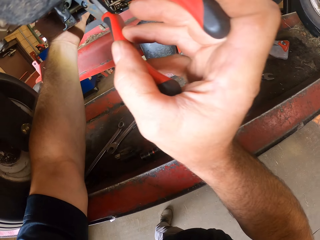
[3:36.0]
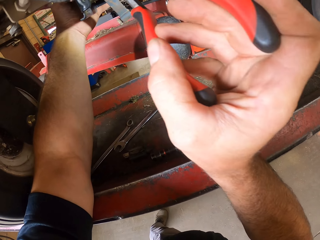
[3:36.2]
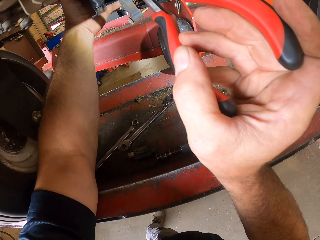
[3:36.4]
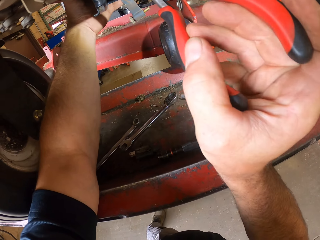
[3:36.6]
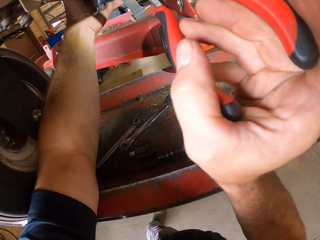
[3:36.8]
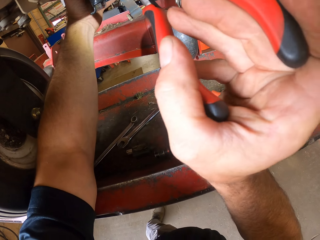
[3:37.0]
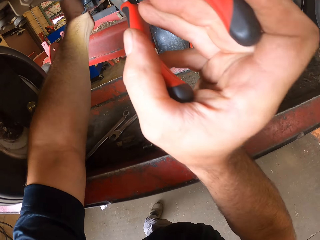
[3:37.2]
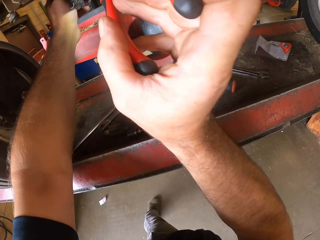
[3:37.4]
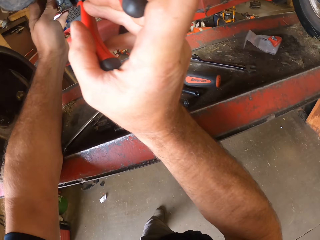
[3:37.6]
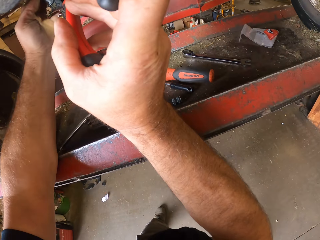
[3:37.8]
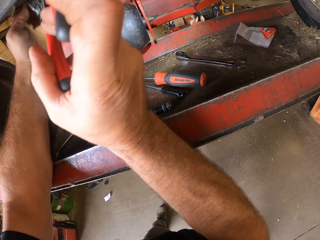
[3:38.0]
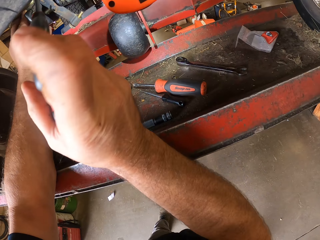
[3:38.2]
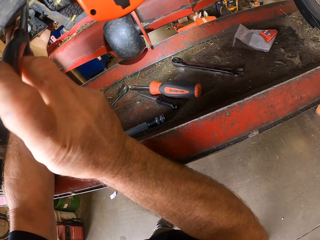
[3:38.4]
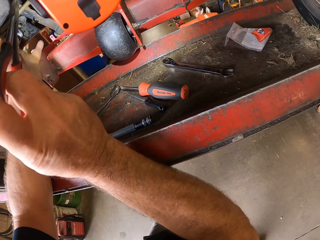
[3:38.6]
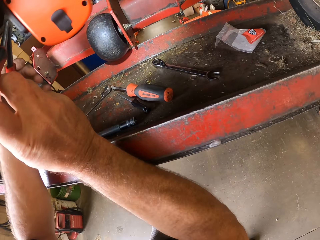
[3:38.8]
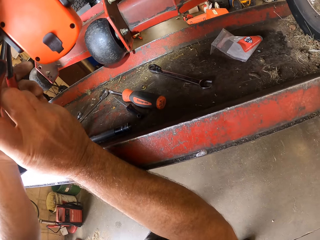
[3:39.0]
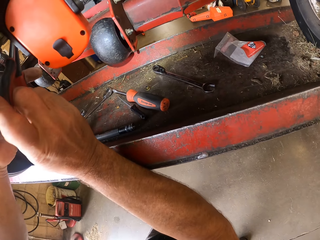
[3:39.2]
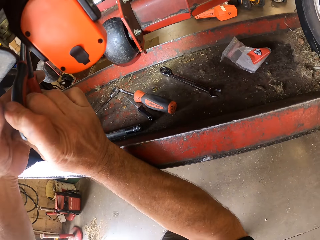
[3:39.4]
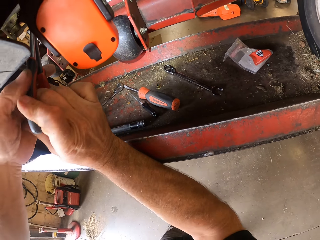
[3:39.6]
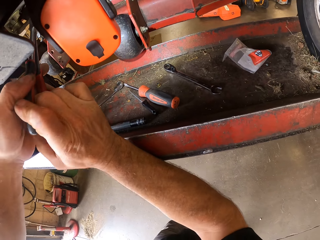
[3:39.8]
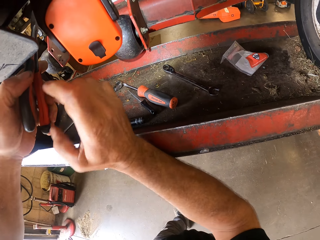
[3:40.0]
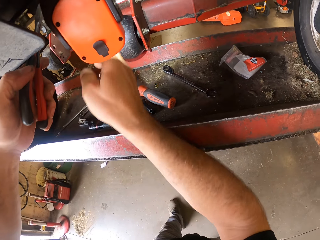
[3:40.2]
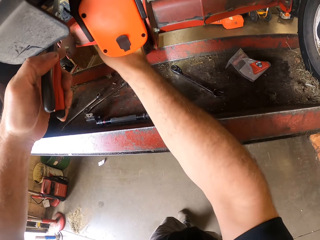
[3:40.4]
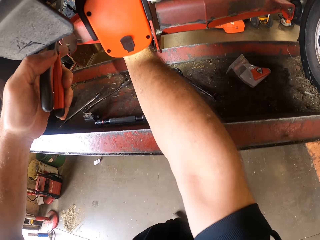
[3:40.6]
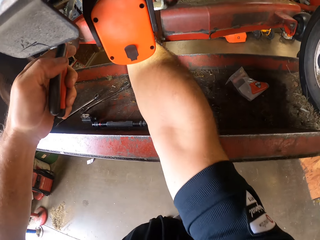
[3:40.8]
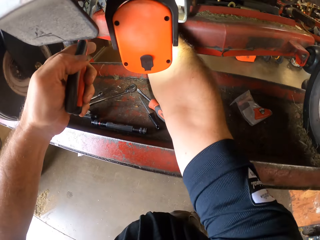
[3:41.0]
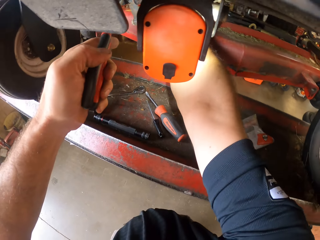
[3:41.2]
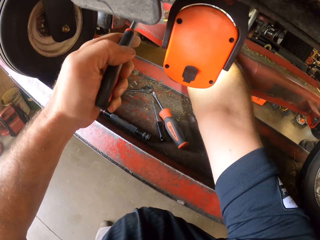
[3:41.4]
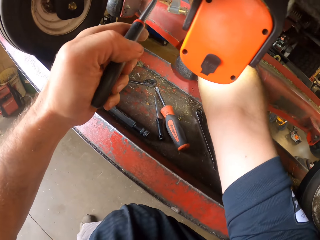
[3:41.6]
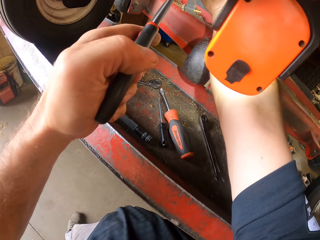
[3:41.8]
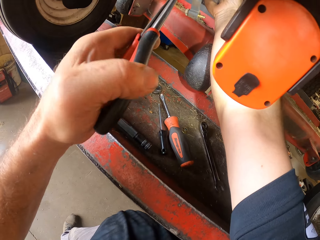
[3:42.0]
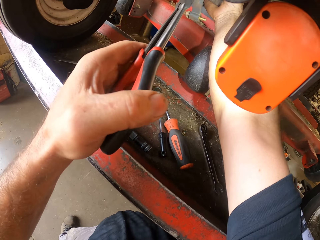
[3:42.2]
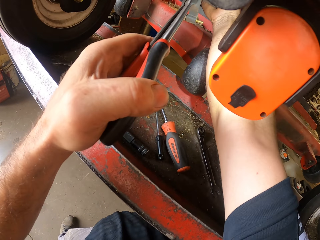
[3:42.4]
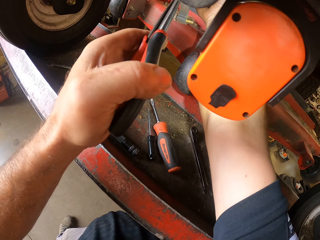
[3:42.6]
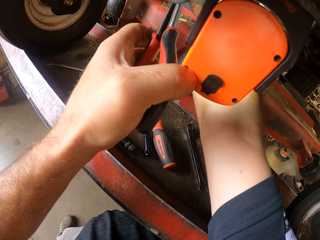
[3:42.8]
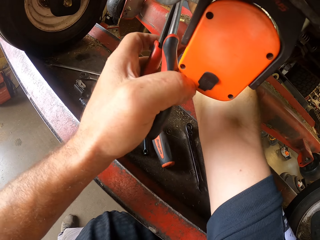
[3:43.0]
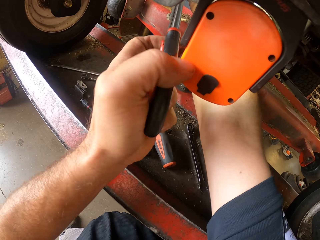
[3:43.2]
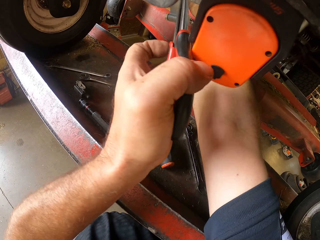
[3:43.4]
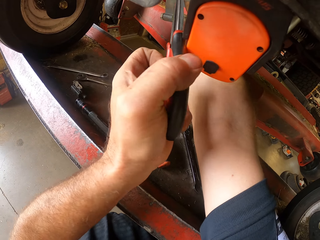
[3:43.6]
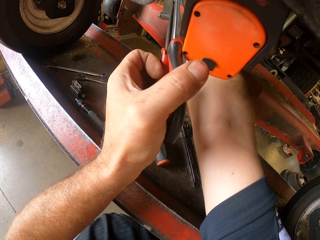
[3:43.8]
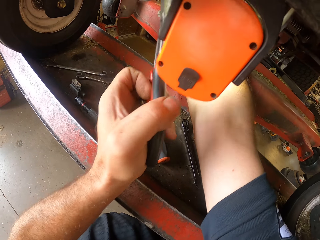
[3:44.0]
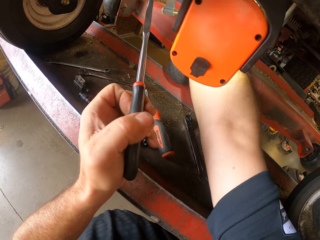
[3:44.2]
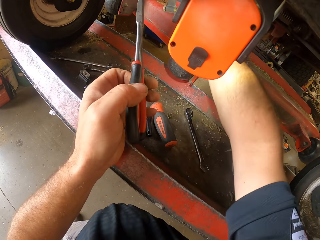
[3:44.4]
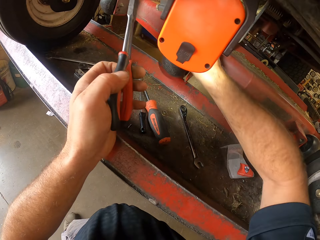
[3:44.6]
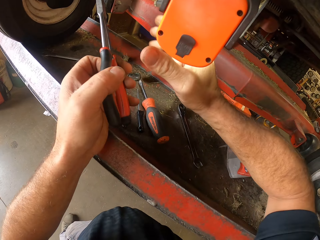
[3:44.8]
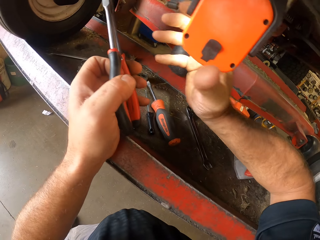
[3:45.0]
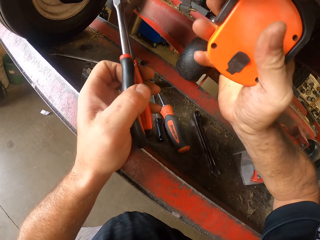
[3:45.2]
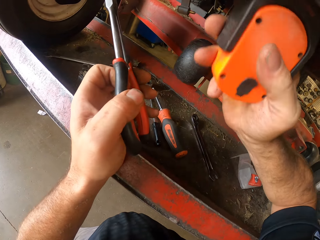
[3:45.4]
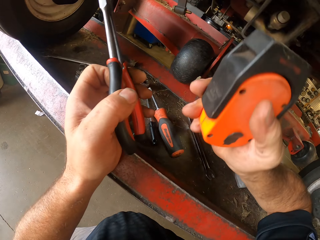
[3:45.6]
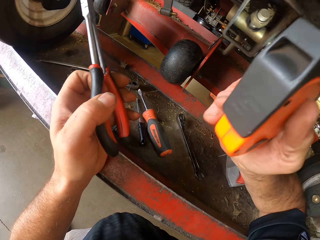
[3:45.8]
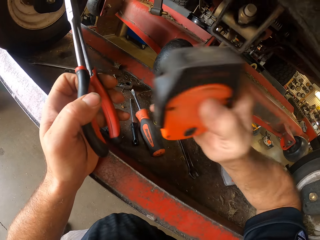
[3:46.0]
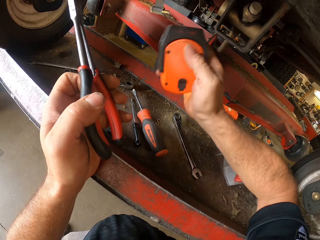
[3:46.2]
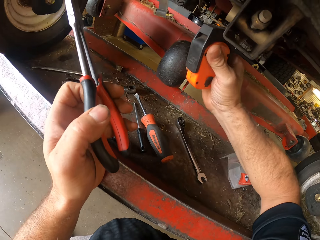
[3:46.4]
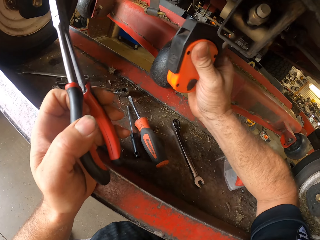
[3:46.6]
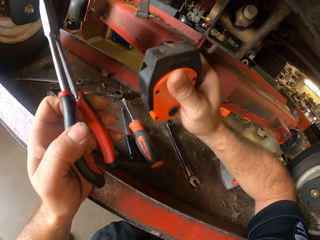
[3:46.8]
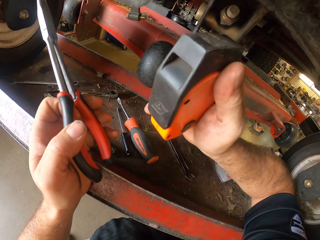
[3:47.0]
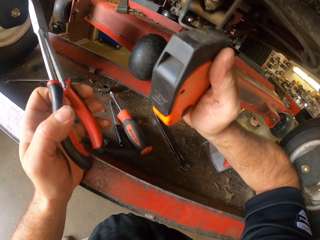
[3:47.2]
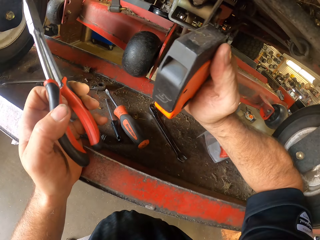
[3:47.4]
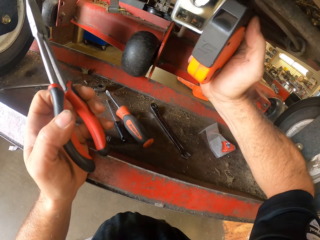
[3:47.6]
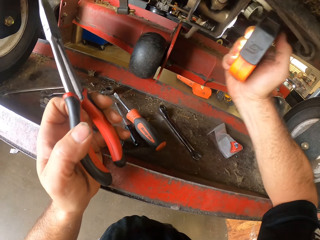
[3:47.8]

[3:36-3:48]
The camera wearer removes the torchlight from the machine with his right hand. He plugs out the power transmission.

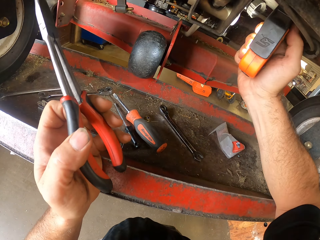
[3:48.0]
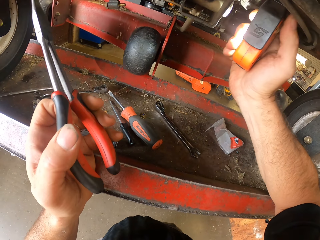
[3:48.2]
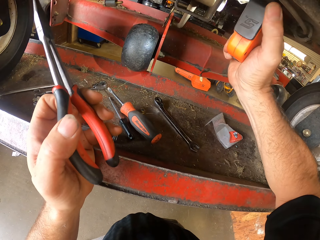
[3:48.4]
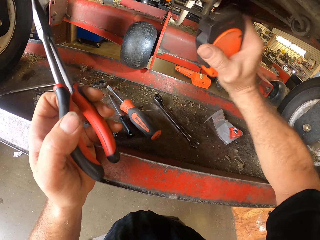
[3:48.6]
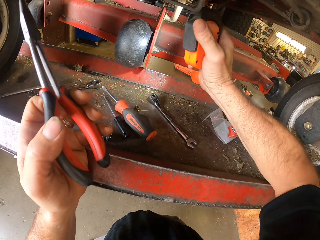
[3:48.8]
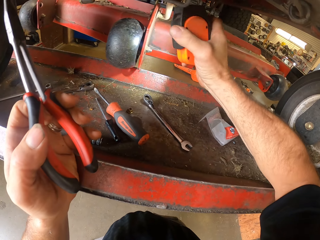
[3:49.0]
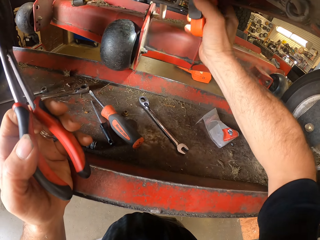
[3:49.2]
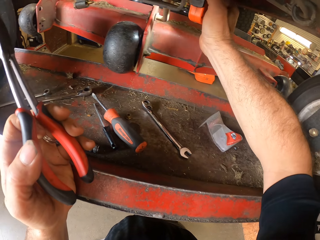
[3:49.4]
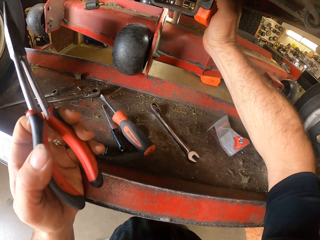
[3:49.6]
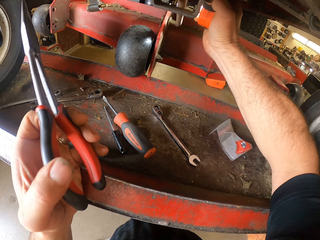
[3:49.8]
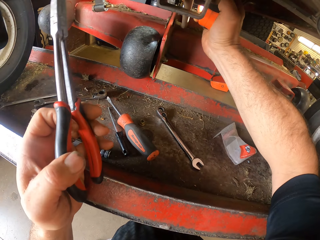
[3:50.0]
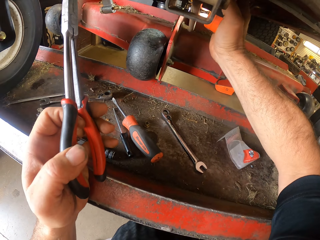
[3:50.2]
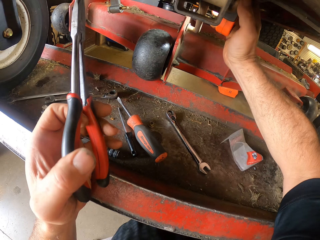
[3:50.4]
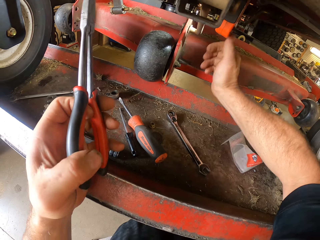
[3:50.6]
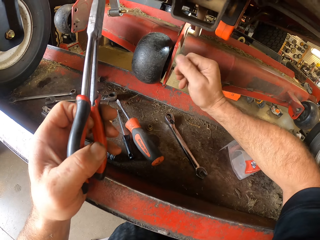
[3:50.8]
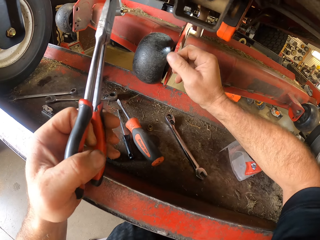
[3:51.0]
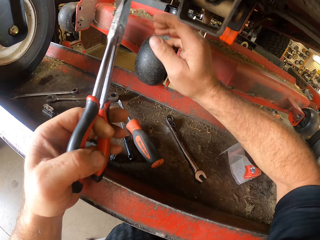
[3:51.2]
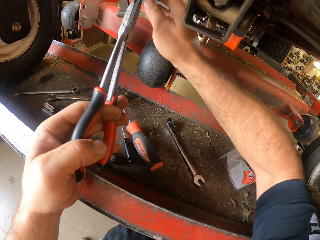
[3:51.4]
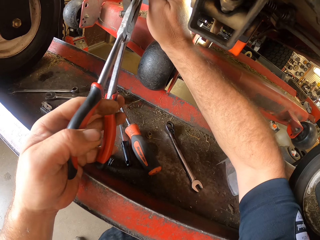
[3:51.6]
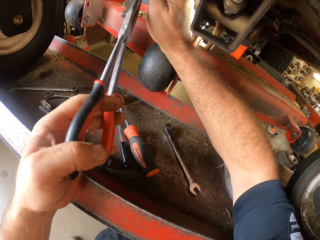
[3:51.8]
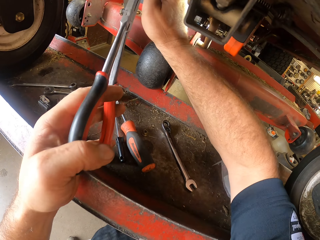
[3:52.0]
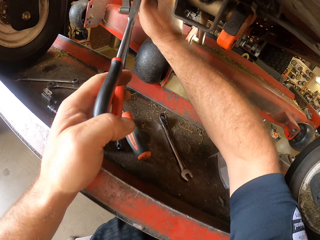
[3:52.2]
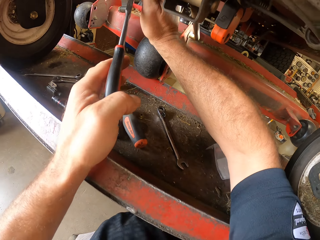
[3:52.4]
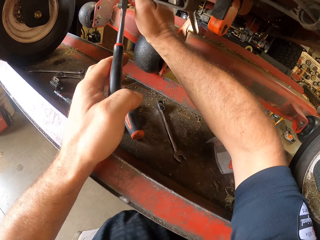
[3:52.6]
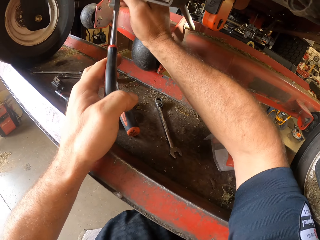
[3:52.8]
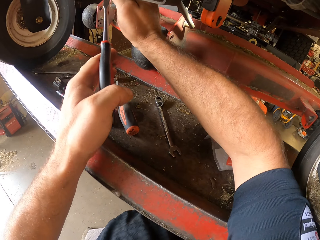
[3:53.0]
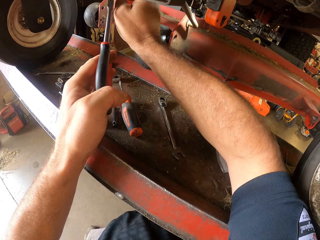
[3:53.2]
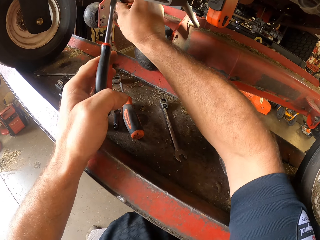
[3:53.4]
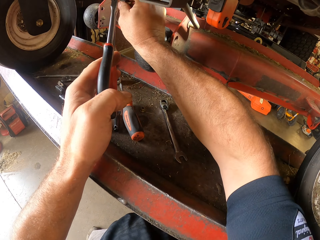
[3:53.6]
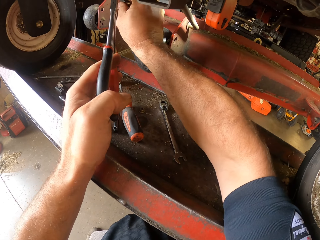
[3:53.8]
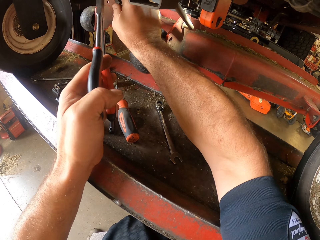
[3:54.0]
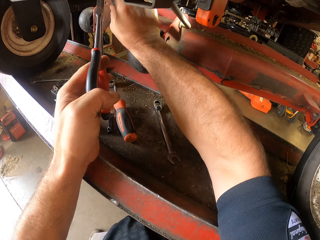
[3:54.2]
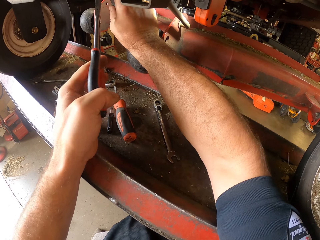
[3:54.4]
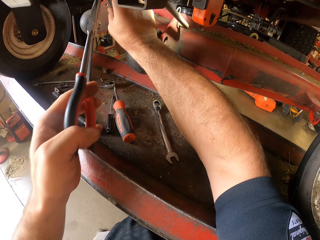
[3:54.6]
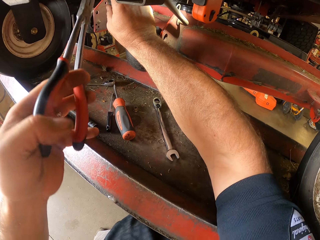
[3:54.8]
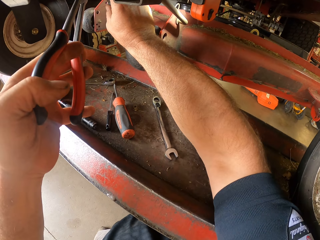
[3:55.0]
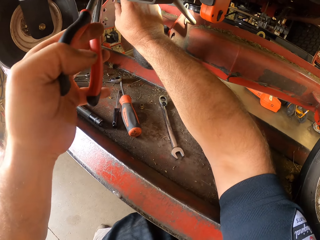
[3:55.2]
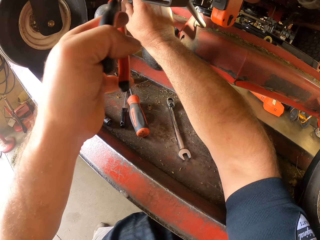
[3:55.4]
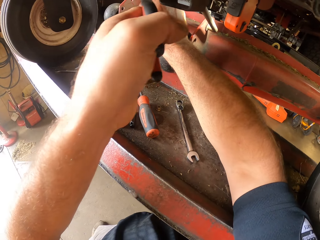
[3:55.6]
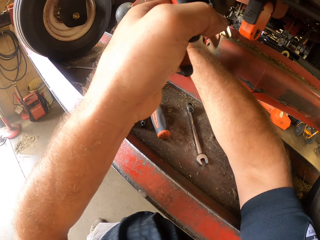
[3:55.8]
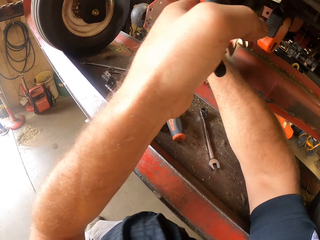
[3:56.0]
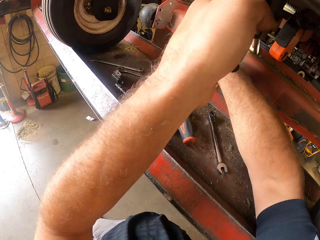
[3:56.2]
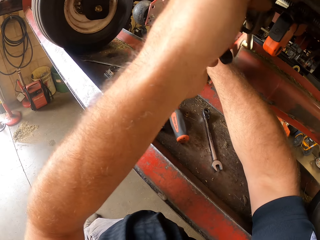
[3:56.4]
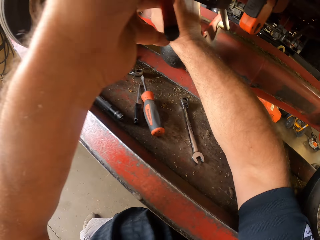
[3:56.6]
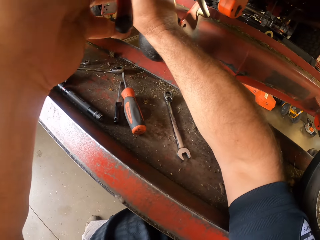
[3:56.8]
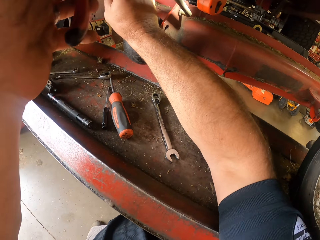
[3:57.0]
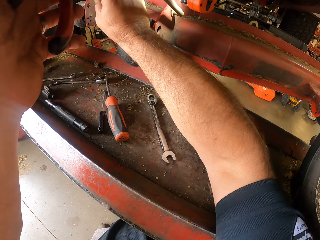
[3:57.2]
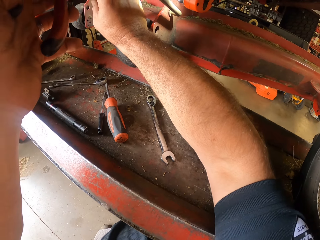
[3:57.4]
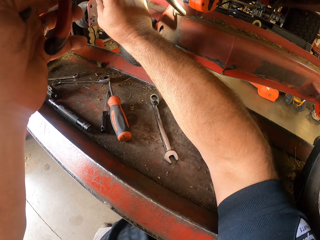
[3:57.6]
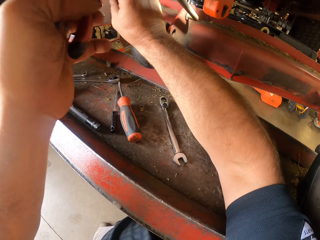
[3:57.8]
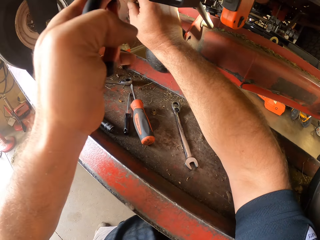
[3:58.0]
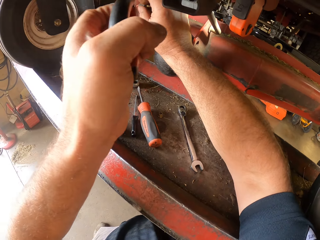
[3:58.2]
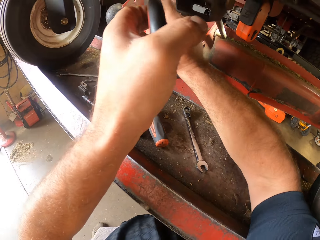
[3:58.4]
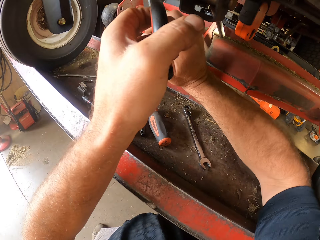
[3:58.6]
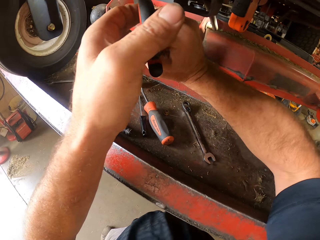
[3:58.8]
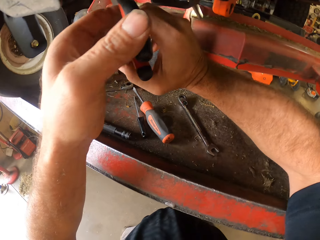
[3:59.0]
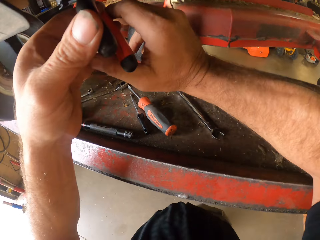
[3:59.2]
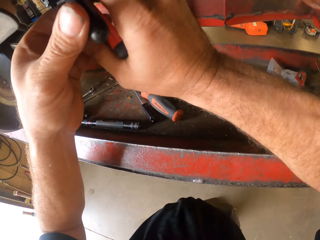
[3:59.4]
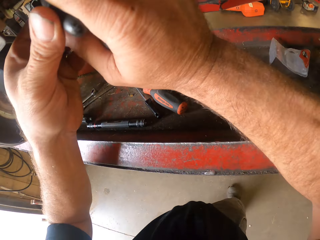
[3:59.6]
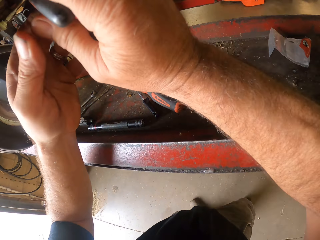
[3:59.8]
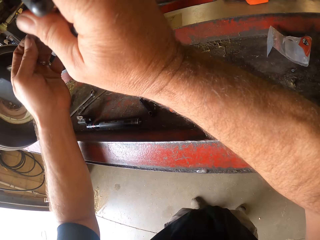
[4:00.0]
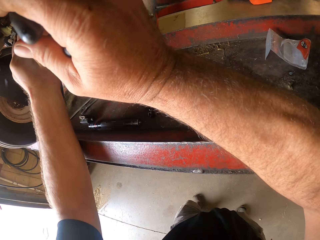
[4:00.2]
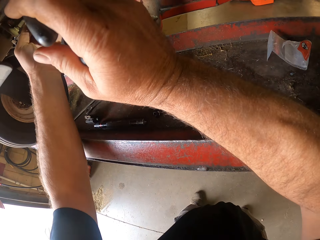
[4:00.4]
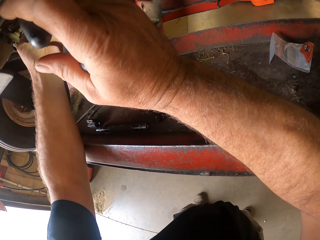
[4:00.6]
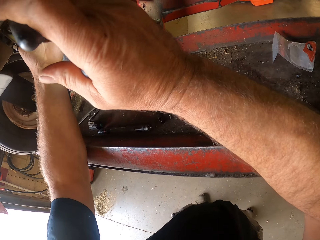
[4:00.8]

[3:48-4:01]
The camera wearer attempts to change the position of the power transmission. He hangs the torchlight on the machine with his right hand. He fixes the power transmission. He works on the machine with the pair of shears.
